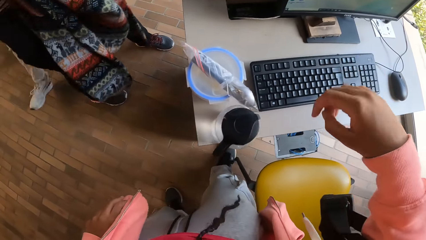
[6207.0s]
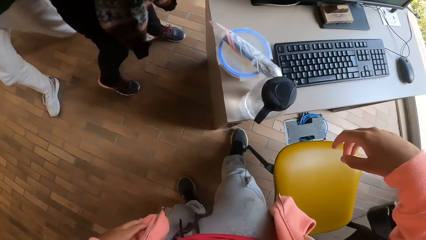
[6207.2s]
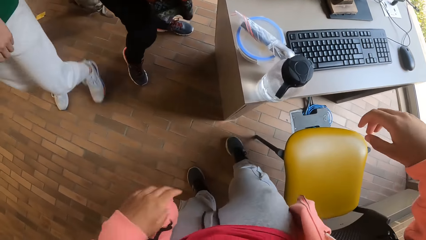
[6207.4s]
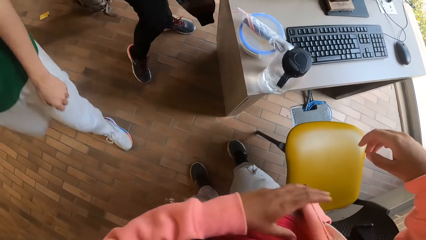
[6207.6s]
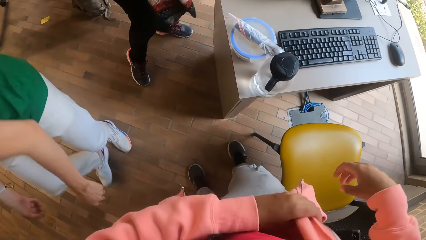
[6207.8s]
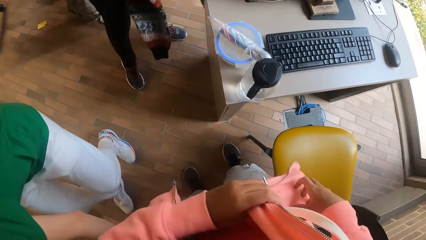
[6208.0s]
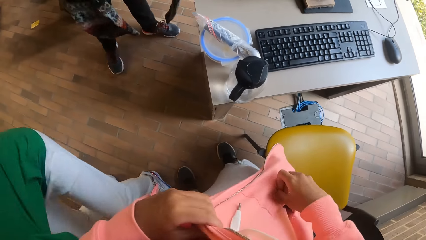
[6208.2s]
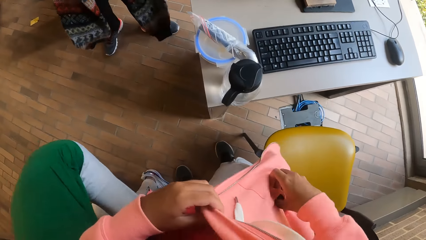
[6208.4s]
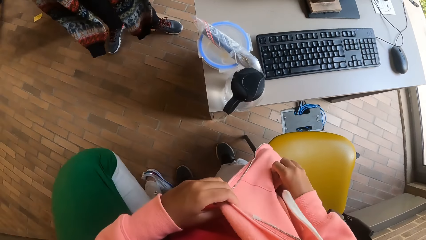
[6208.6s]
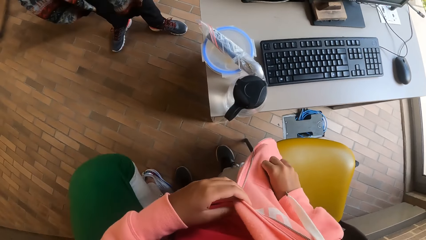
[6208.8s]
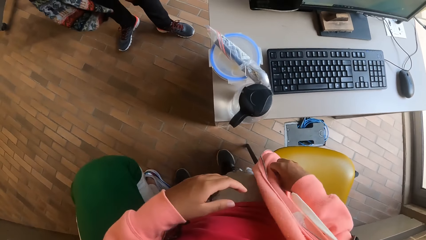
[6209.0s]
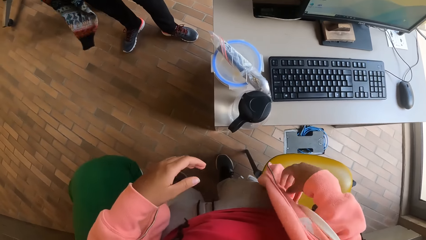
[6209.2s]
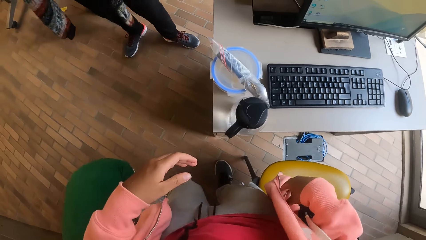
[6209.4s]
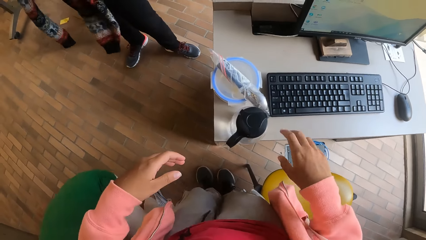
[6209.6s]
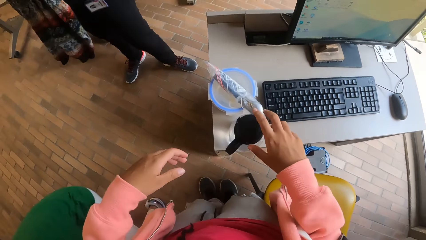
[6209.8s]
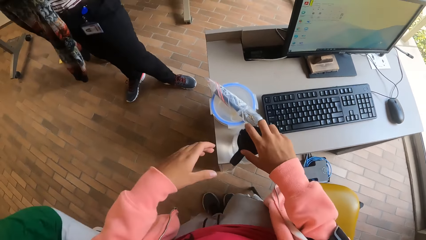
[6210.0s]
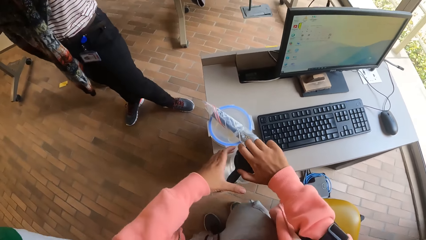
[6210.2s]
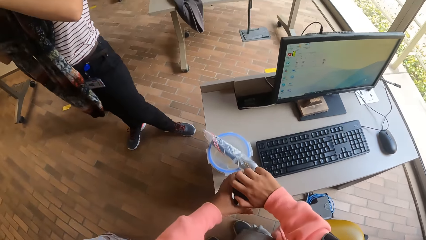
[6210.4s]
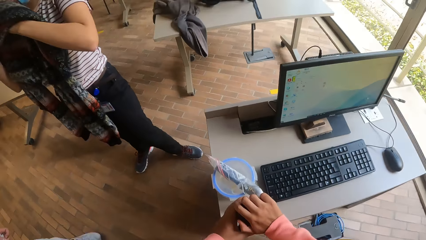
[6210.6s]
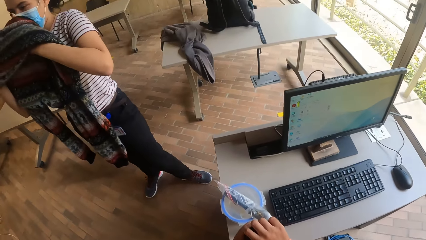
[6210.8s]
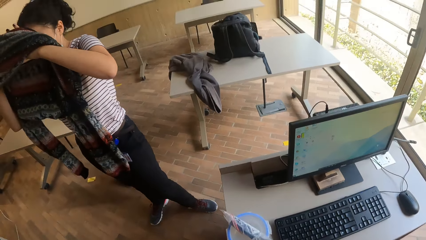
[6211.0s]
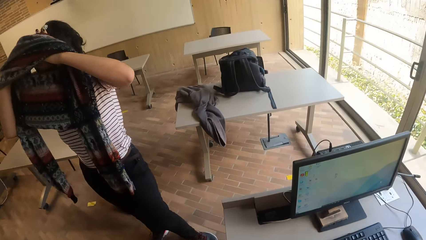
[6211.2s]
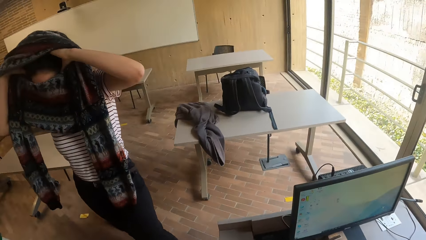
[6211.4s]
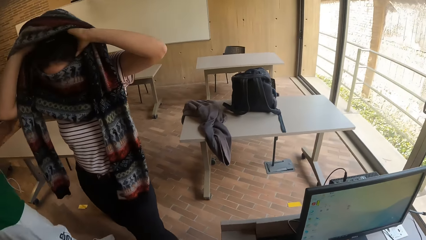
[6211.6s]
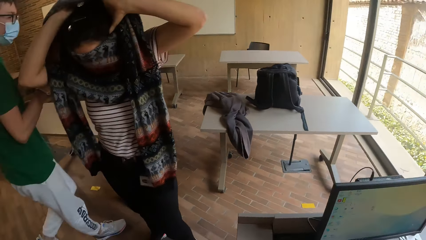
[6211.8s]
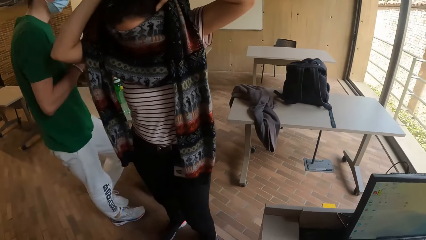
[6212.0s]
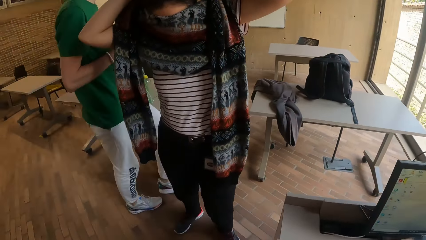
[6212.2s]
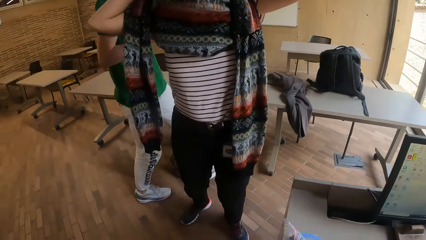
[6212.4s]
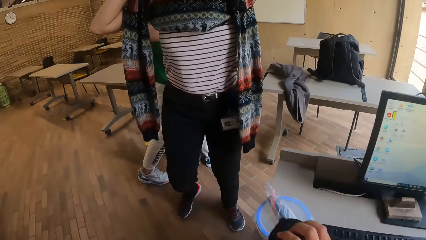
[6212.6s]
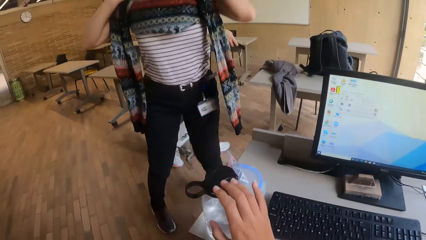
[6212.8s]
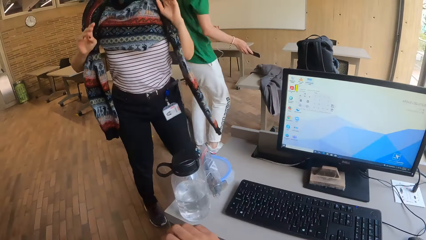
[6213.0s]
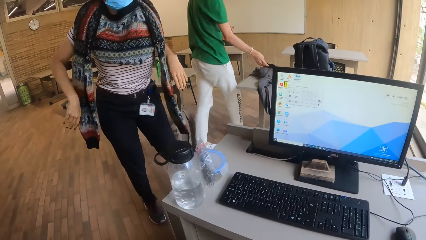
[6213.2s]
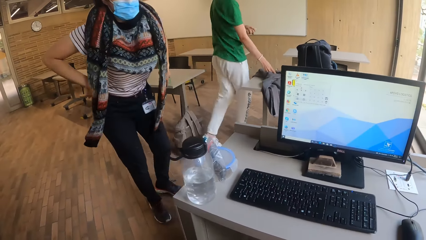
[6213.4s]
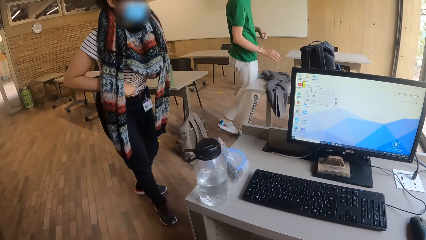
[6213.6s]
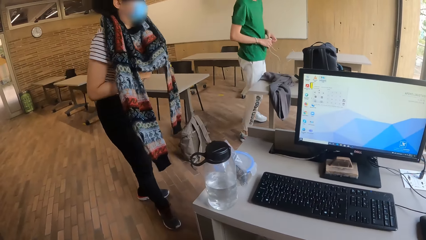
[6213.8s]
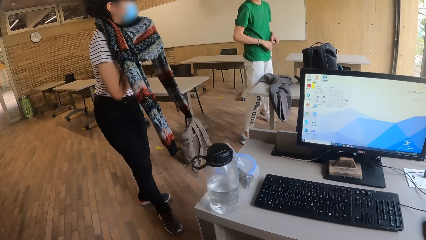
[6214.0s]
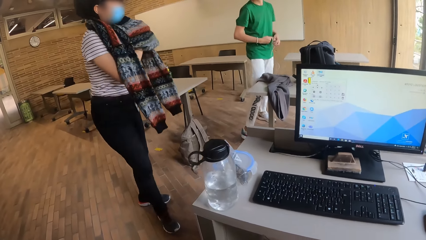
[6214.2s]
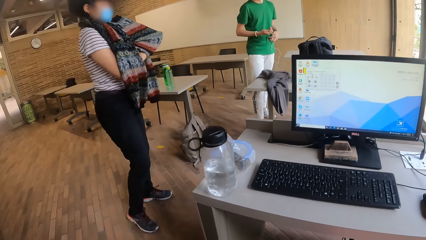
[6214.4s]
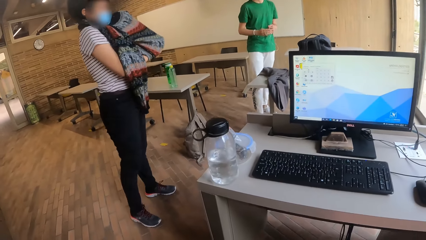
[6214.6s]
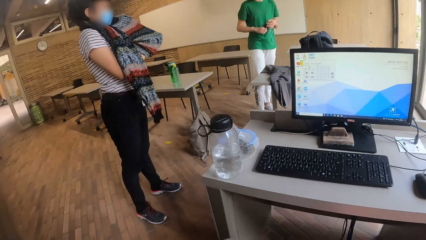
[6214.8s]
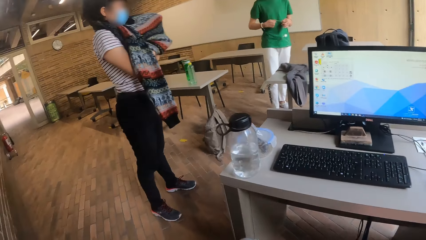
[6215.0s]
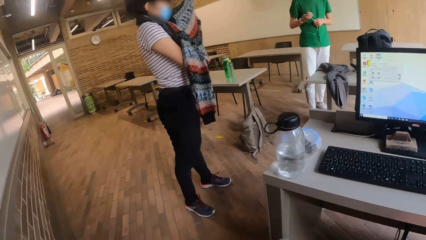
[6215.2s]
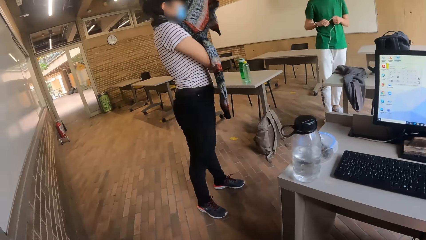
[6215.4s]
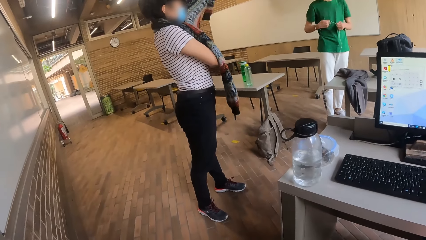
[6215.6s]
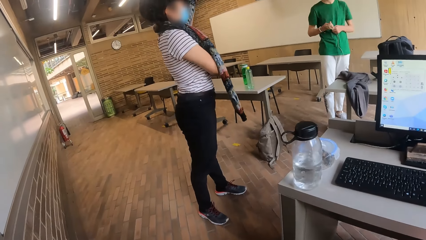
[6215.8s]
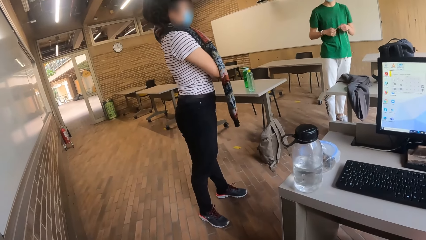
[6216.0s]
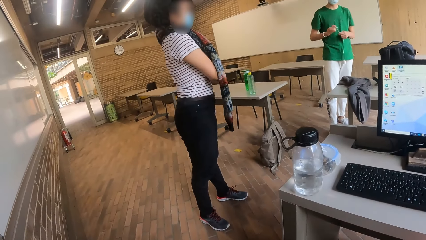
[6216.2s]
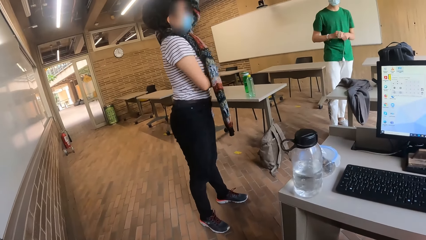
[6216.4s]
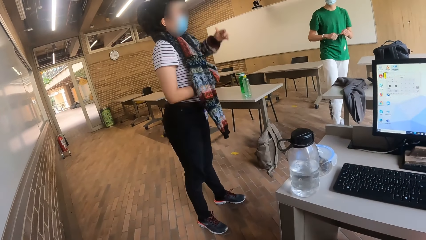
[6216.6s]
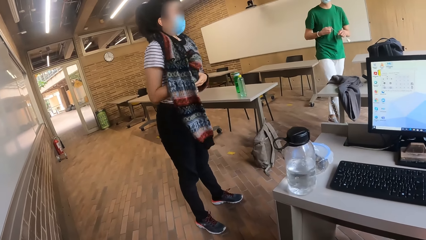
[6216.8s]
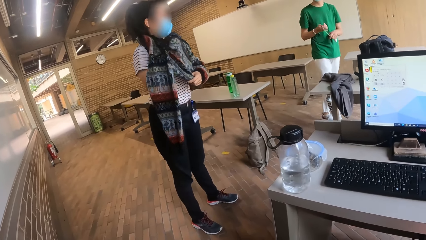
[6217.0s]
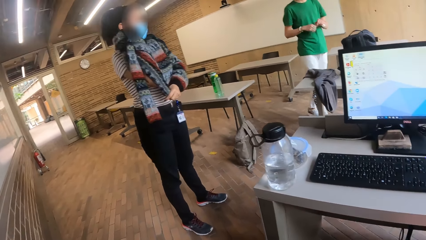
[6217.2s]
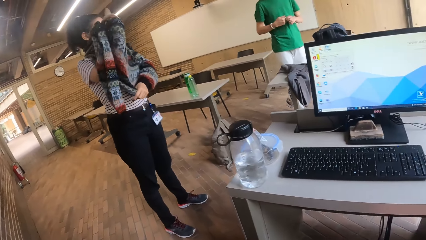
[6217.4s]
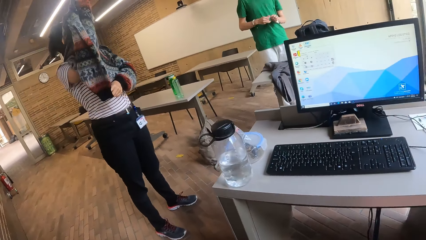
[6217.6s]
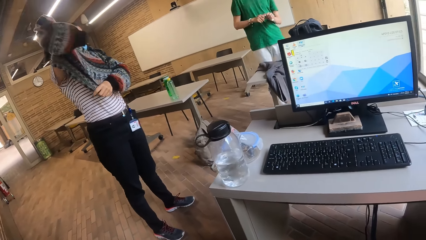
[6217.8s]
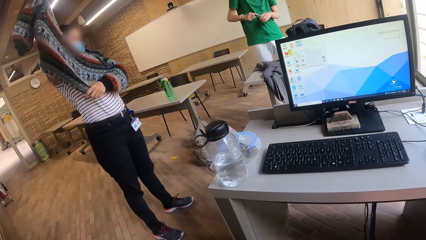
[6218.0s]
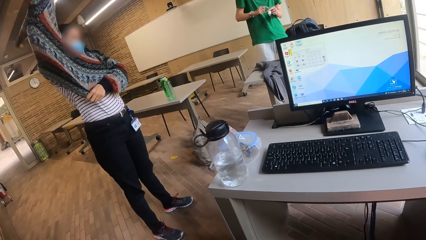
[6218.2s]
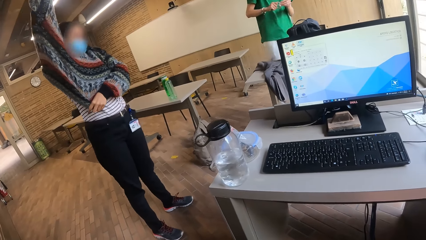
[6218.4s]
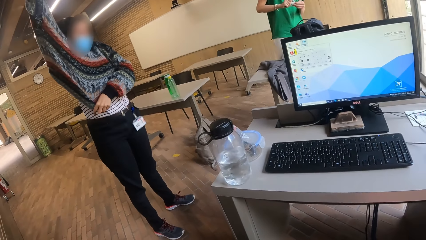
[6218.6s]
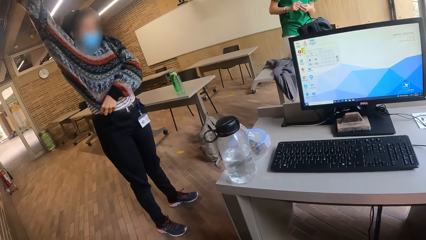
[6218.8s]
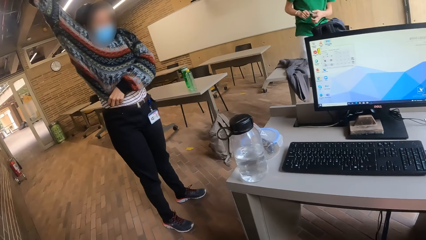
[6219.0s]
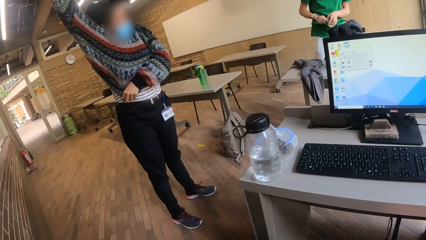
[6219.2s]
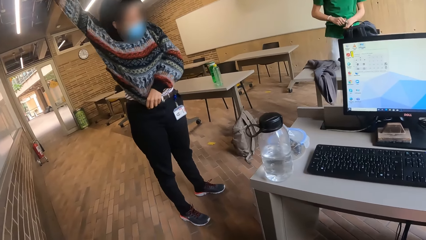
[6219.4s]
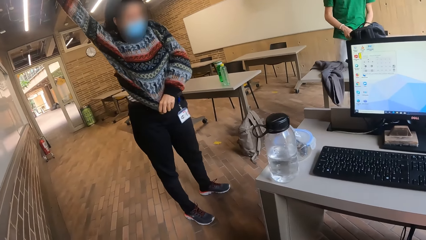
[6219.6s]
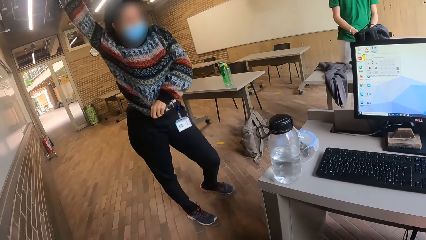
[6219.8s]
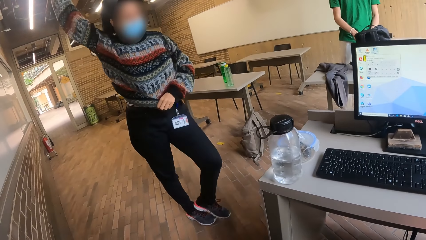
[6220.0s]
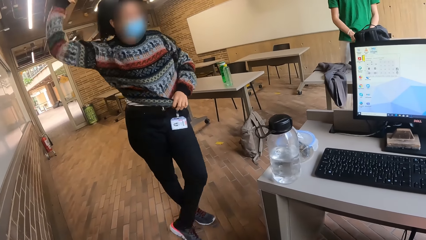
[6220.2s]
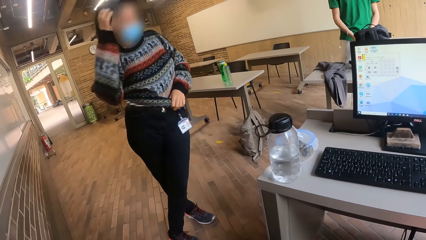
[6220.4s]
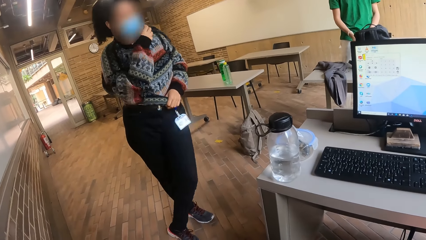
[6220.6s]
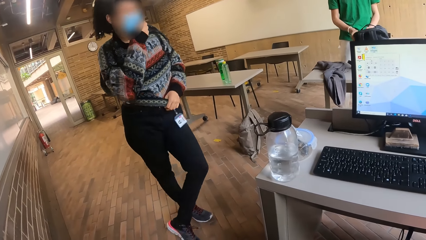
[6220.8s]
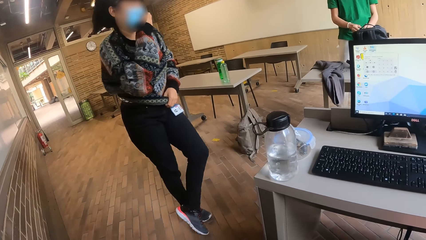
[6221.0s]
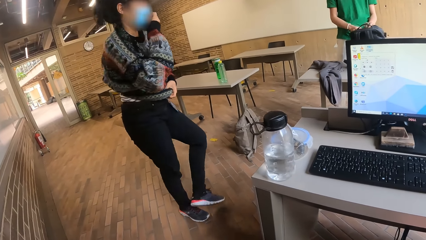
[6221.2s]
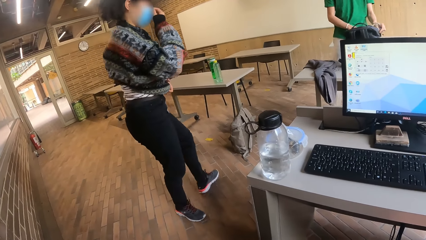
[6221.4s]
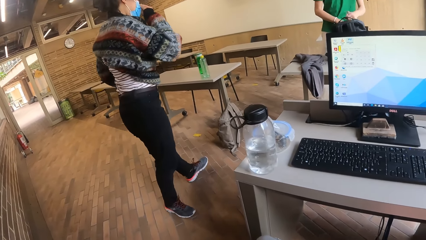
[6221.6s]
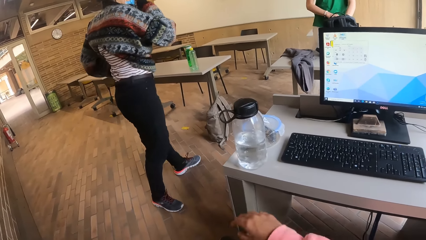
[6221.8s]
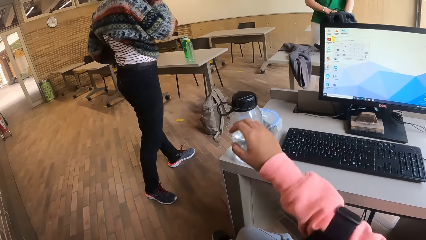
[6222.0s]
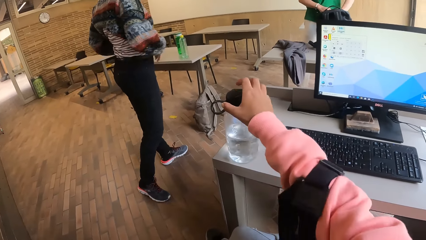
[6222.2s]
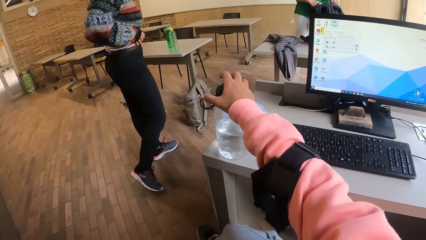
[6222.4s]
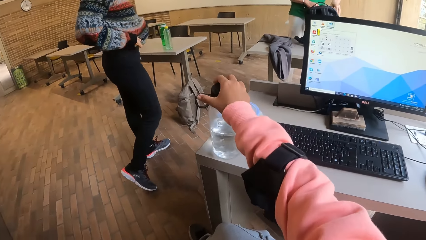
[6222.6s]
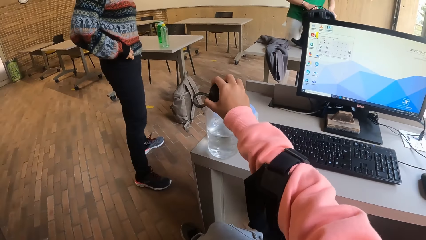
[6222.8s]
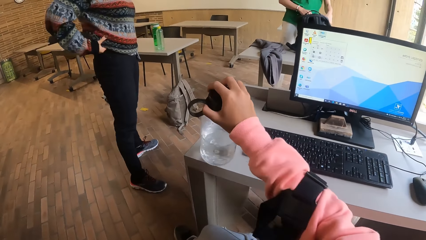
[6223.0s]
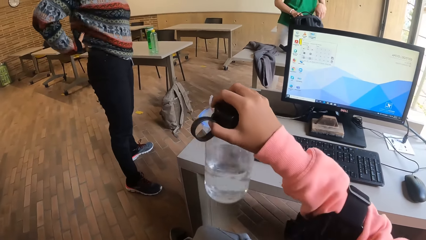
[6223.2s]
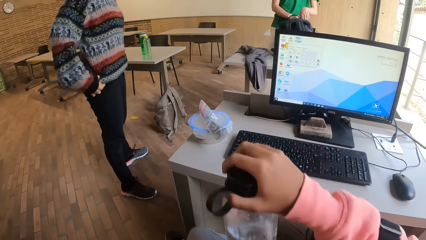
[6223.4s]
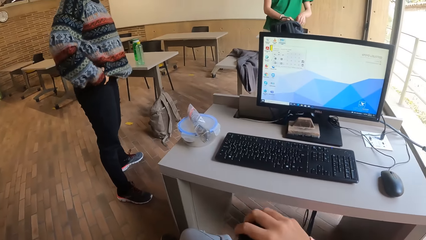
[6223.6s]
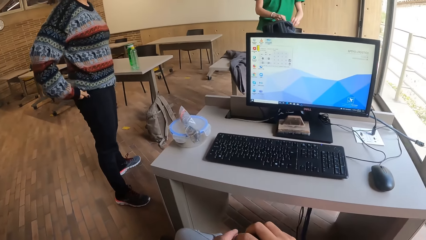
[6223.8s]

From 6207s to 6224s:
The camera wearer holds the water bottle on the desk with her hands. A woman wears the sweater with her hands. A man holds a phone with his right hand and drops the phone on the desk with his right hand. The man holds a charger with his left hand and wraps the charger with his hands. The man opens the bag with his hands. The man puts the charger into the bag with his left hand. The man closes the bag with his hands. The camera wearer picks up the water bottle from the desk with her right hand.
